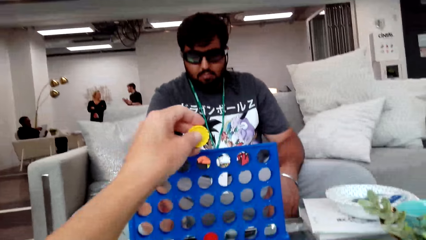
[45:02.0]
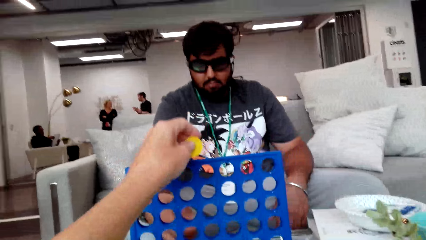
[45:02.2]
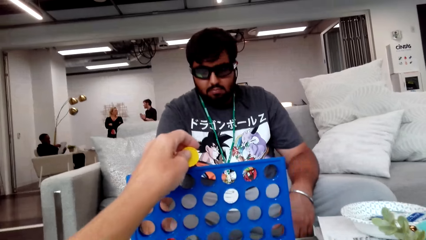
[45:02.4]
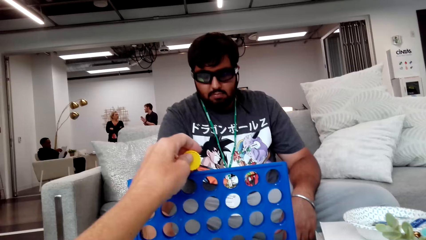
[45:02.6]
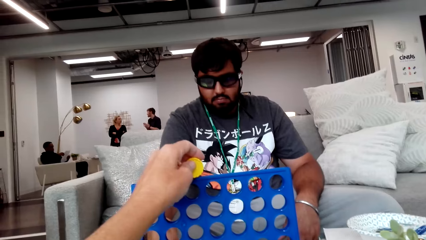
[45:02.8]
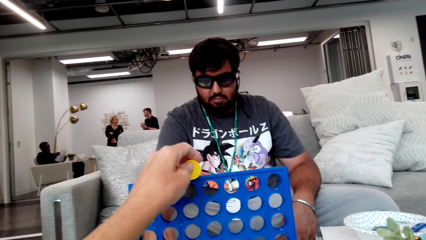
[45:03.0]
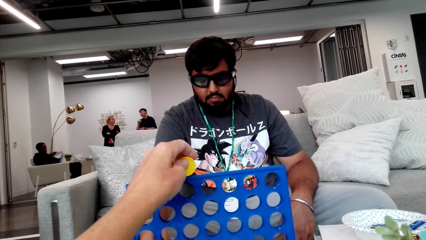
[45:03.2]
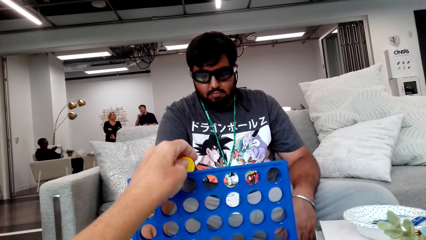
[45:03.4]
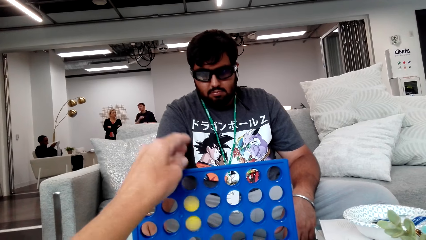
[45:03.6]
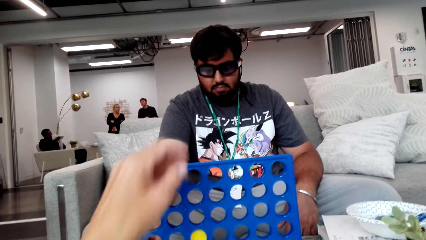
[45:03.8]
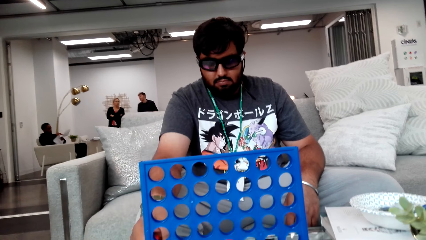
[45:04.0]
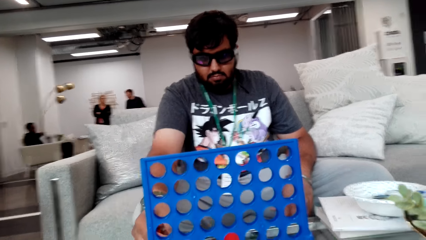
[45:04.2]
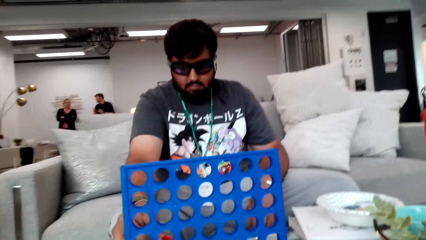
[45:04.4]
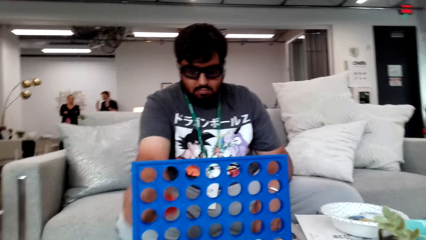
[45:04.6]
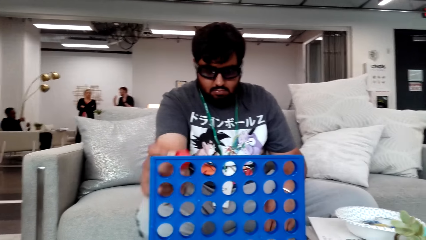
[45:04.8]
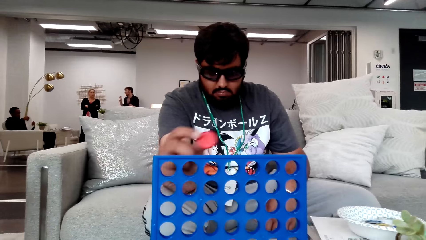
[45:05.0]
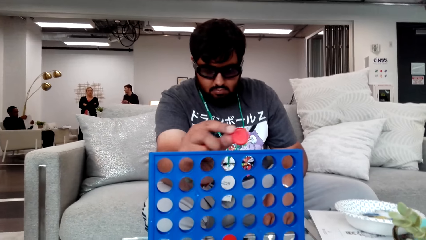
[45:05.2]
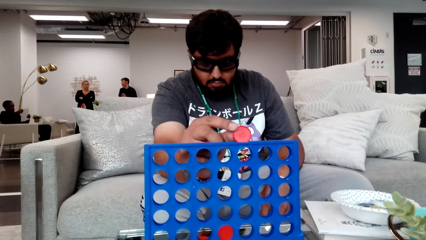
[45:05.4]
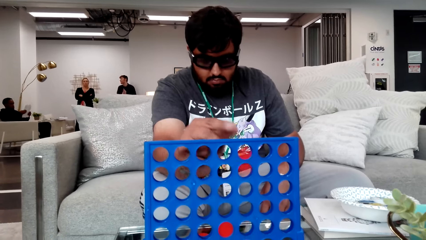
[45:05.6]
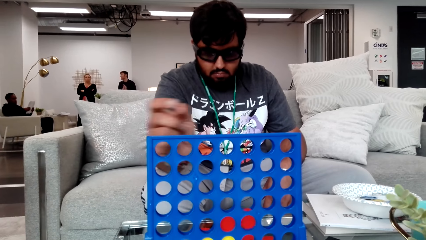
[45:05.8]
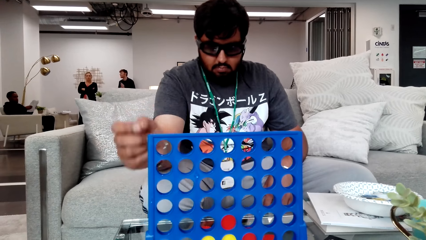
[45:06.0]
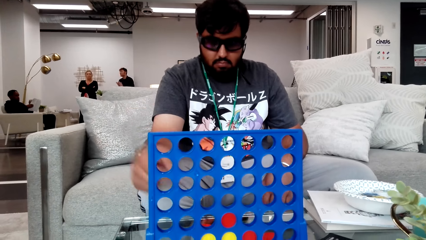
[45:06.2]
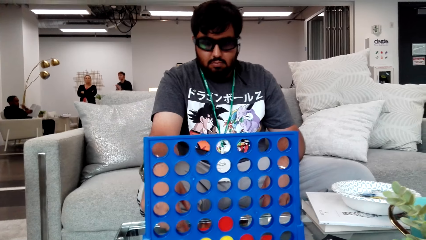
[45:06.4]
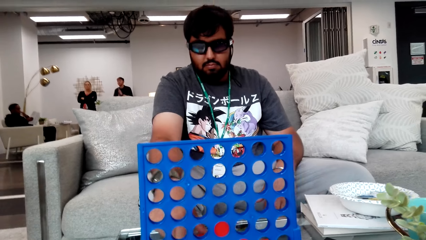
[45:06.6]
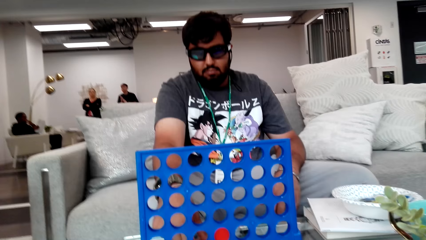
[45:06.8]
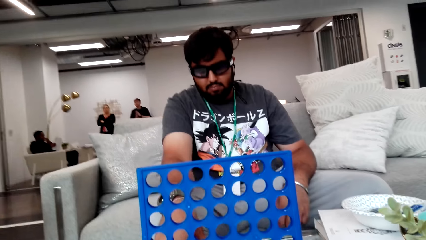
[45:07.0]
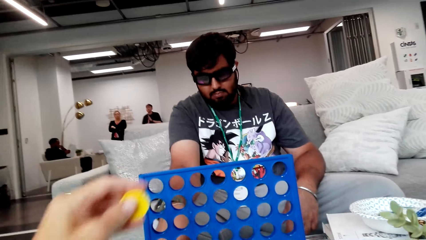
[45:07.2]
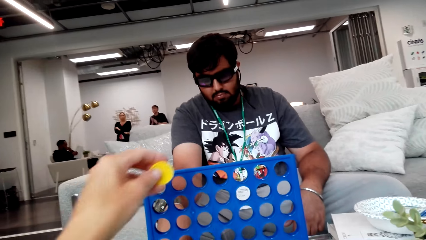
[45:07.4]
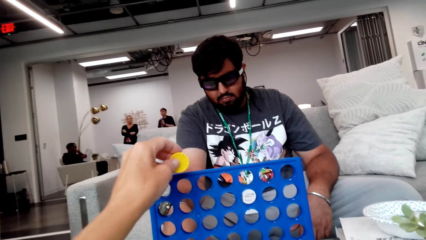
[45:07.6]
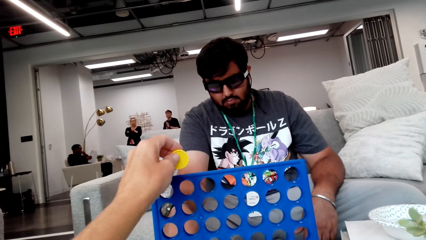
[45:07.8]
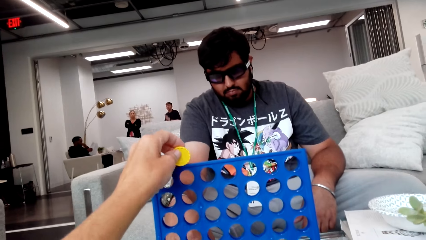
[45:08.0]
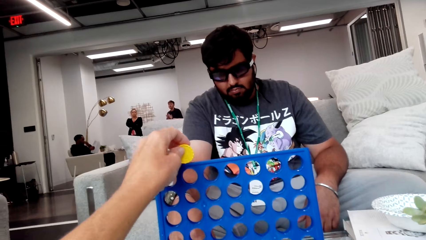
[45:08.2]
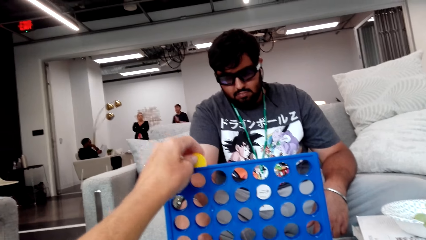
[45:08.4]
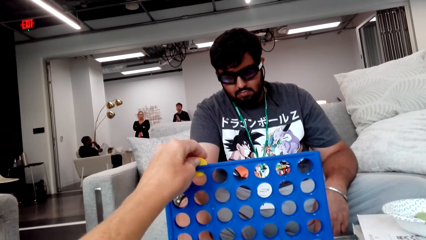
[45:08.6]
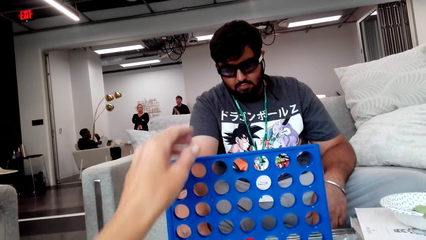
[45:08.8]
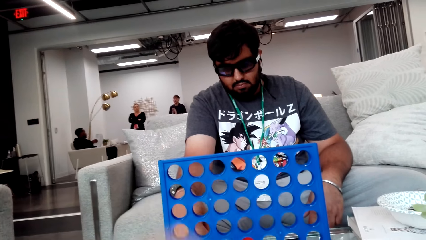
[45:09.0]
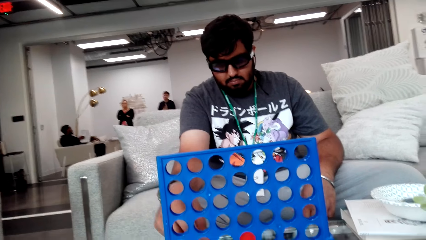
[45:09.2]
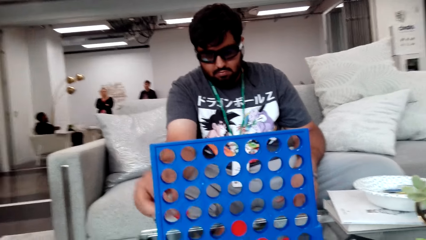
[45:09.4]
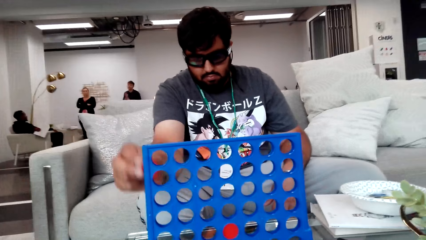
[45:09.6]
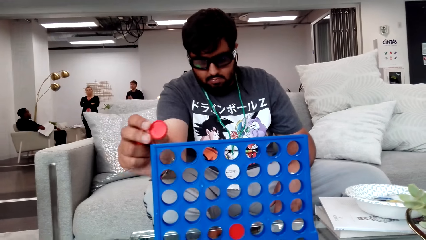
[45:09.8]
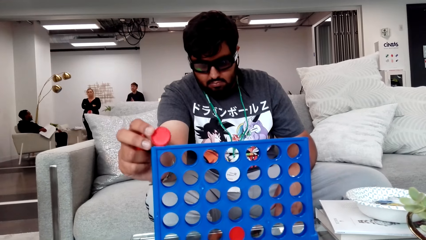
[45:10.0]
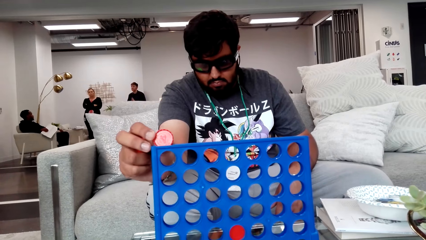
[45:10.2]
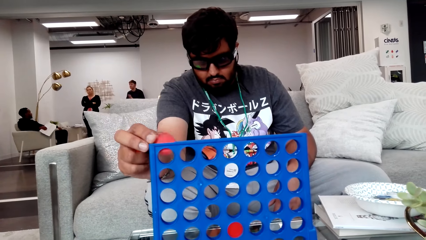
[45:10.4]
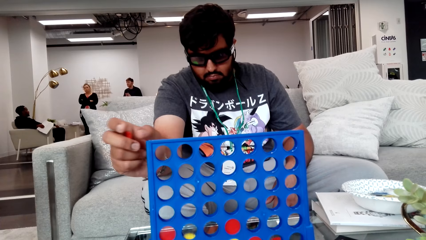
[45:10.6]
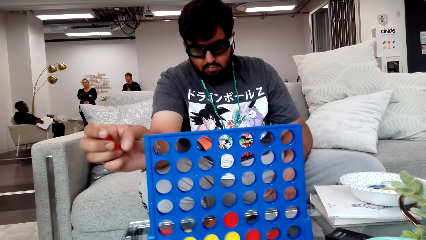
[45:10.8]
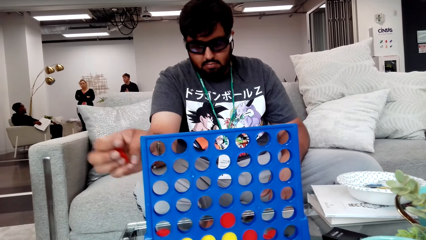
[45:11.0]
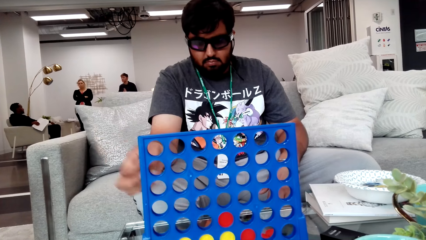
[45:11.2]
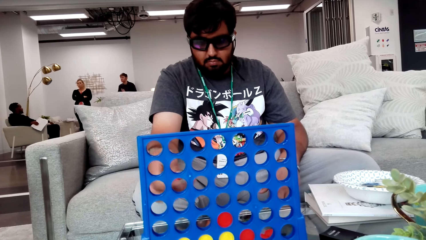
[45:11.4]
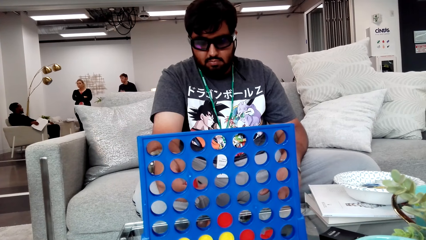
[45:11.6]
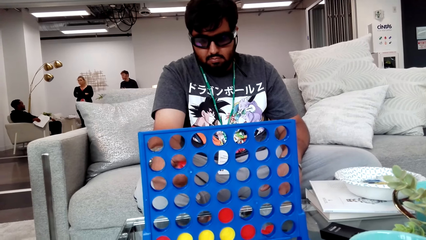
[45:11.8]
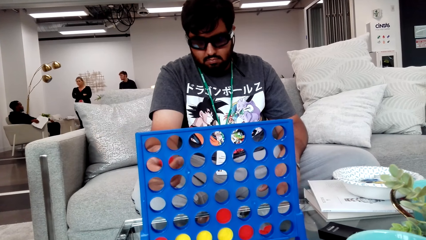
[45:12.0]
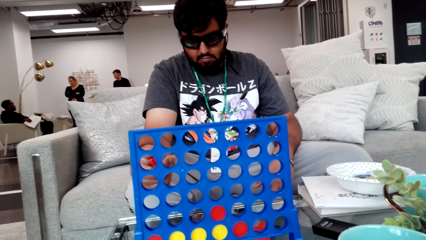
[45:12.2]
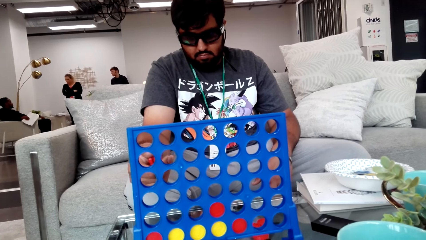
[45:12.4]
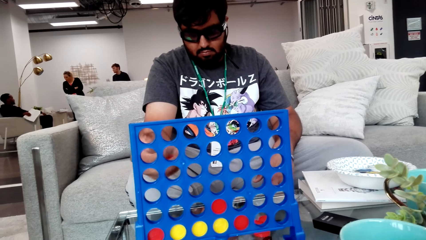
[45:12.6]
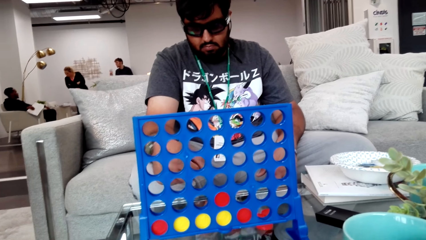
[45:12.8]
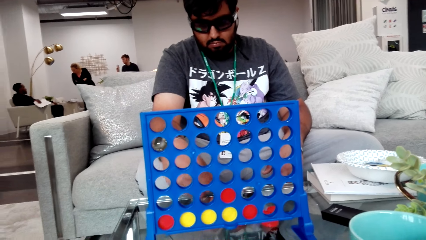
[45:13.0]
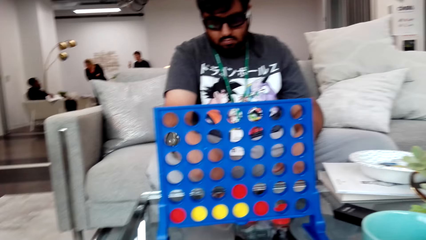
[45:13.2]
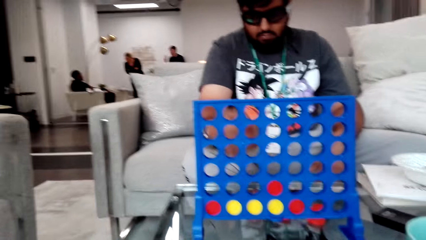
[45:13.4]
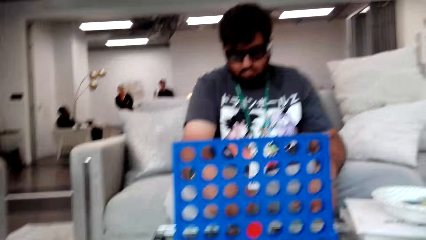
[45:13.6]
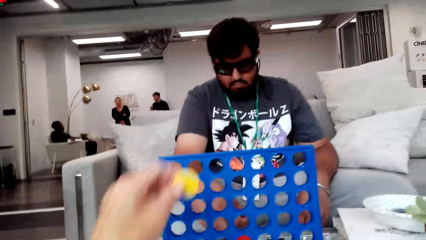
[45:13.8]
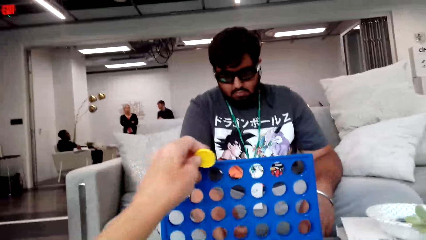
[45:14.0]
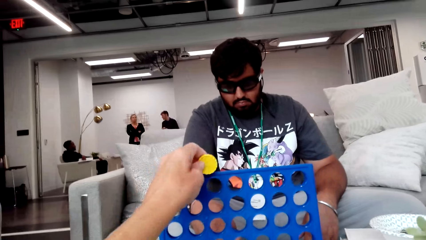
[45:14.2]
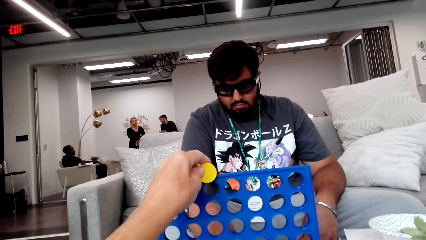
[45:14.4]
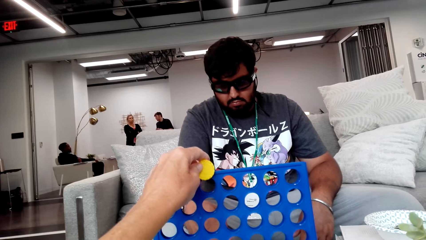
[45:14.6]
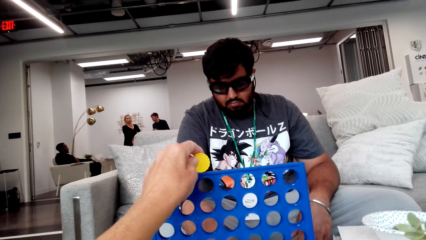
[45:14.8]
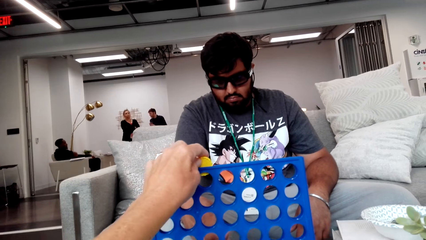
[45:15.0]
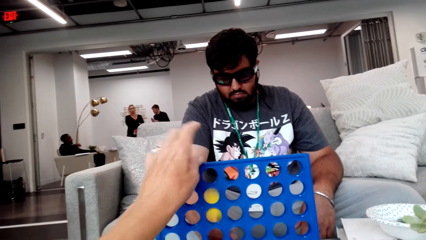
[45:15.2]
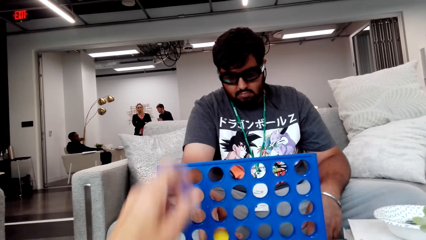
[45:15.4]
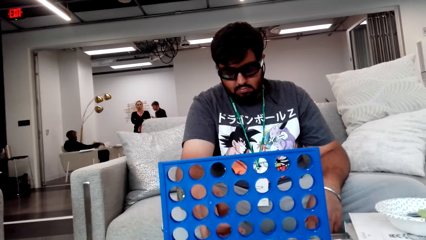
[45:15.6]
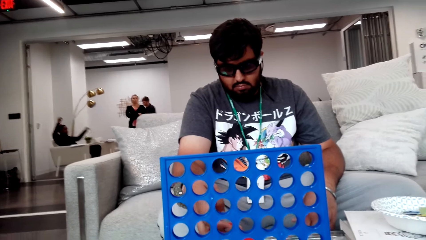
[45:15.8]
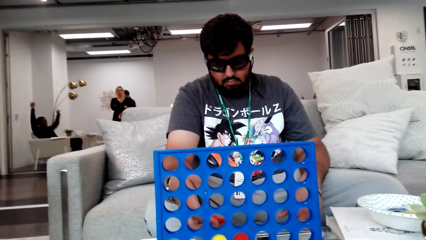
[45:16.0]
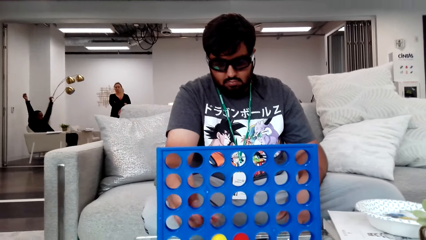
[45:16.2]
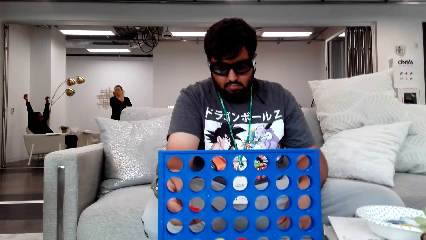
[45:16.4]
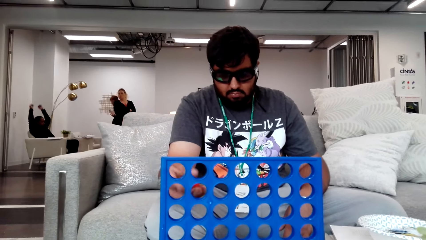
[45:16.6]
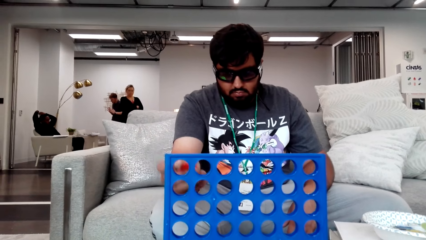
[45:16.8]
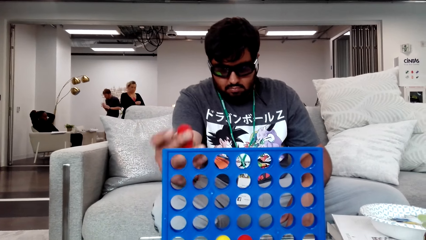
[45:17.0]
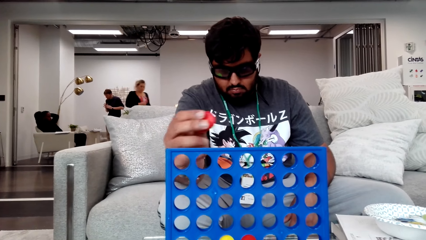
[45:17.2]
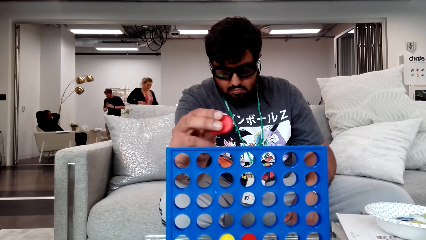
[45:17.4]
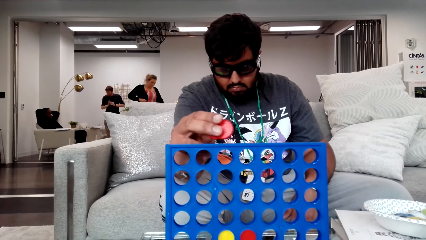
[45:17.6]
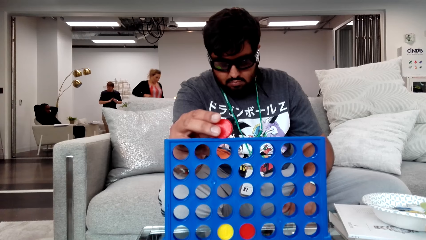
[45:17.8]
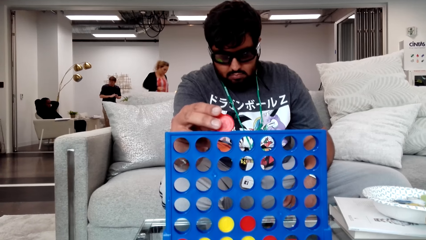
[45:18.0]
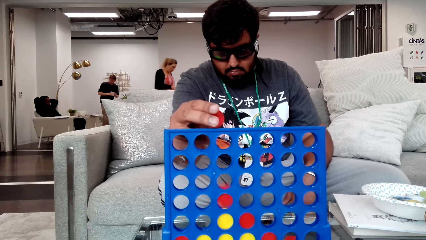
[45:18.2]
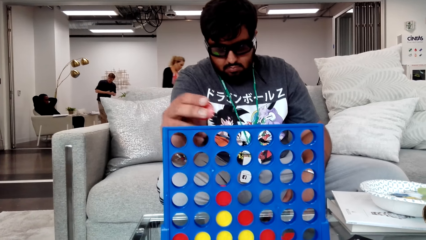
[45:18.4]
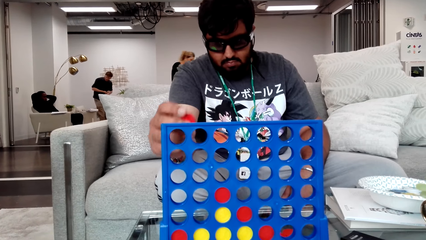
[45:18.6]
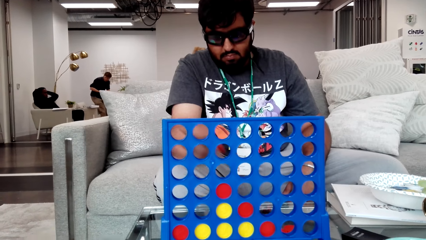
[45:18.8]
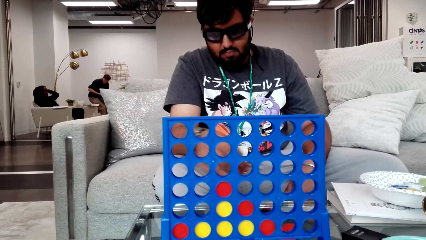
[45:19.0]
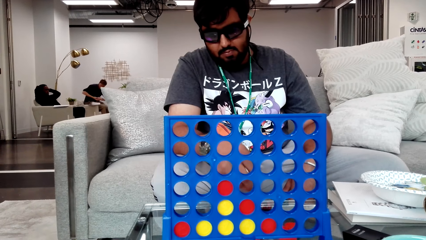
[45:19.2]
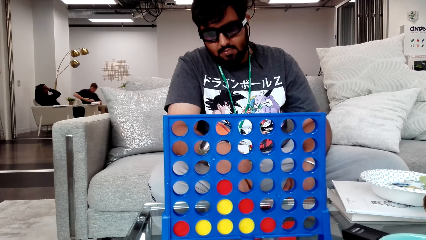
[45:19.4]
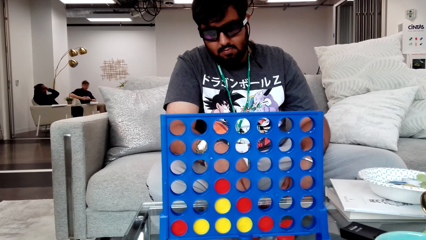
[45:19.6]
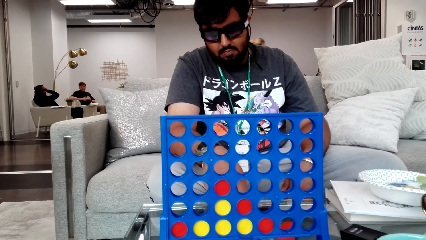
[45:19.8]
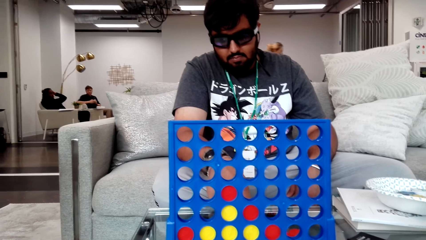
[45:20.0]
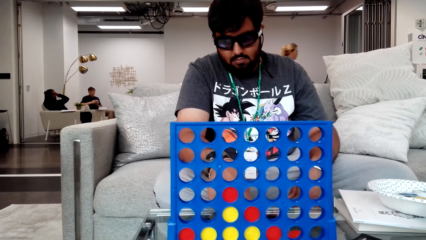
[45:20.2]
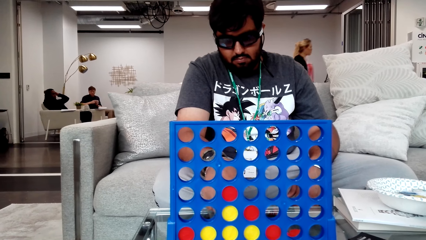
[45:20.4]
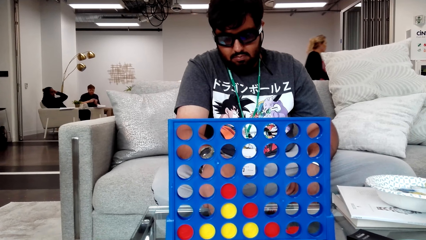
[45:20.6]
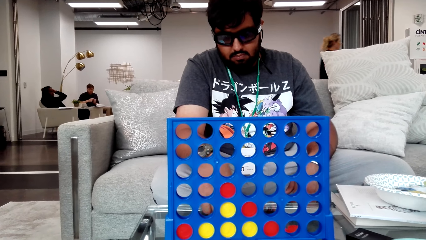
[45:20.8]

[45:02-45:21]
The camera wearer plays the row bingo game. A person plays the row bingo game. The camera wearer holds the bingo. They play the game. They hold the bingo row. They drop a game chip on the strategy board. A lady walks in the room. A man walks in the room. Someone picks up the game chip from the table. Another man lifts the hands. The other man places the hand on the head. The person plays the Sorry game. Someone drops the game chip on the strategy board. The first man sits on a couch.
